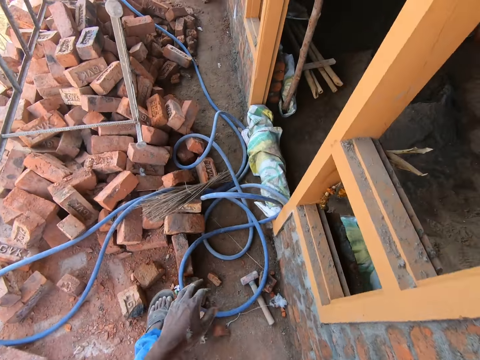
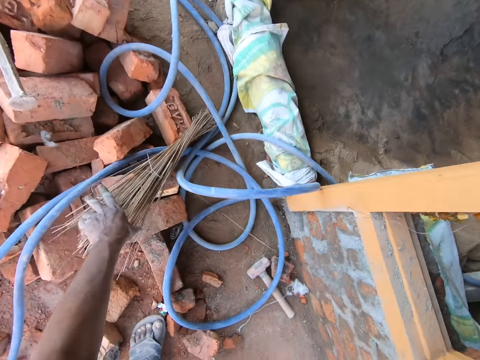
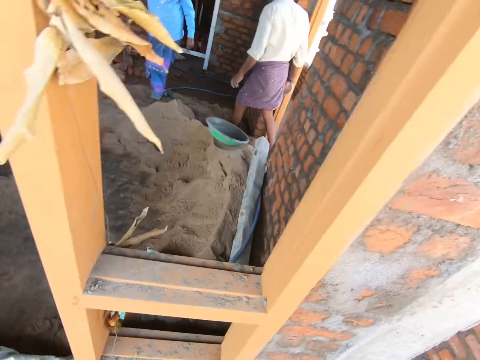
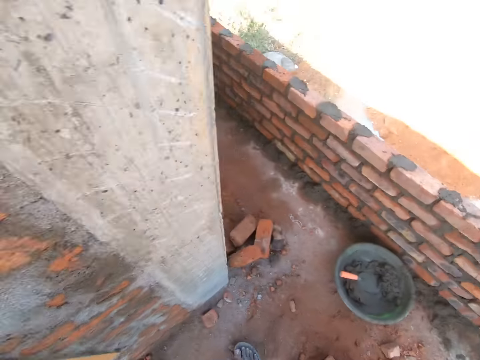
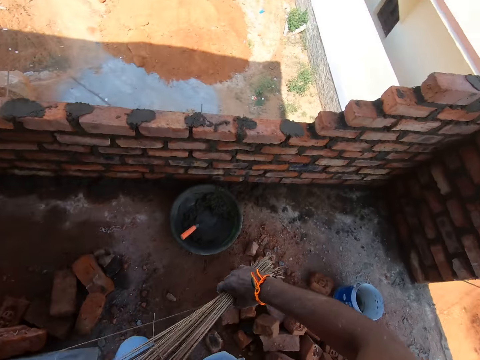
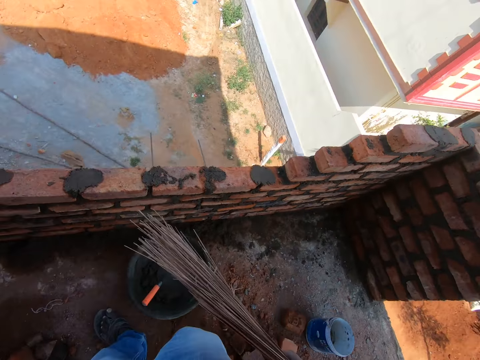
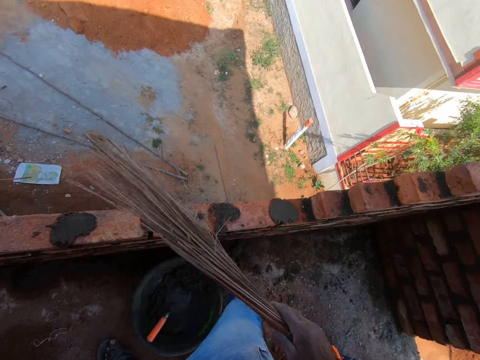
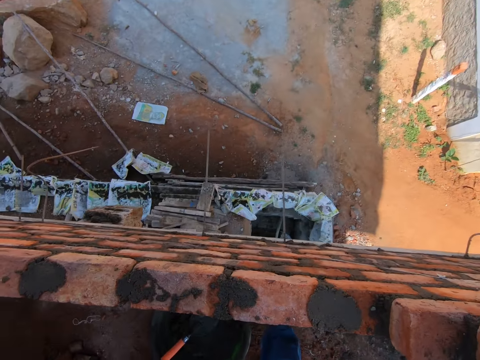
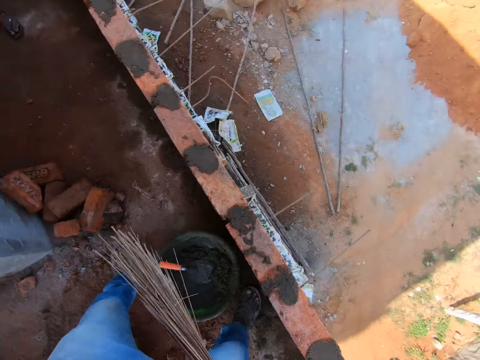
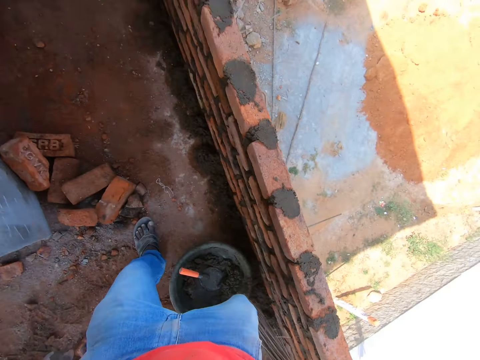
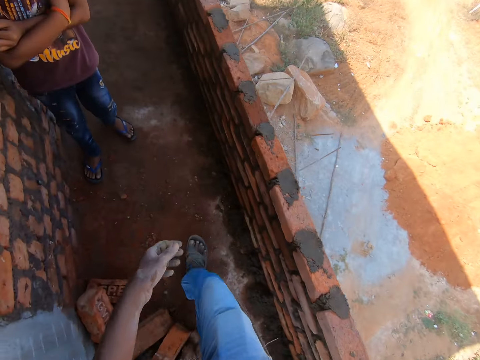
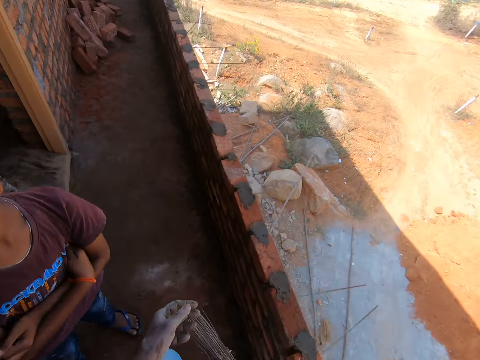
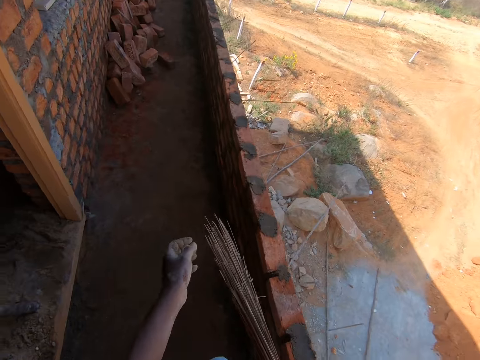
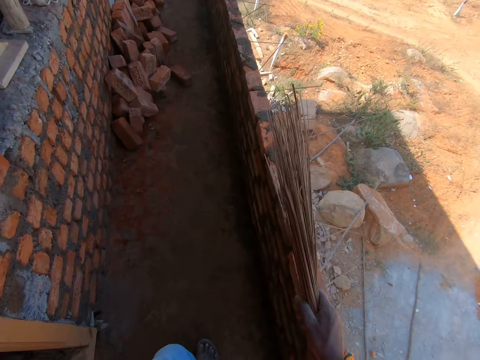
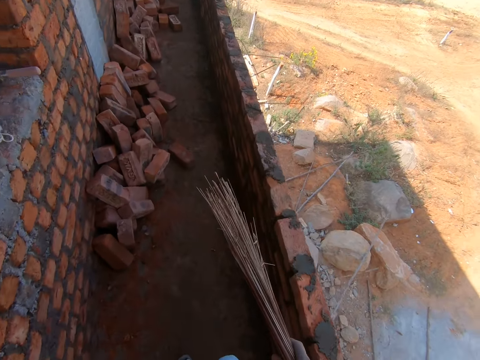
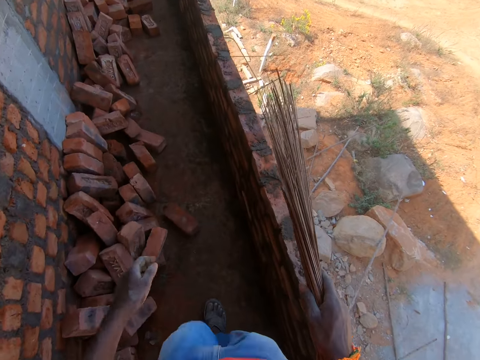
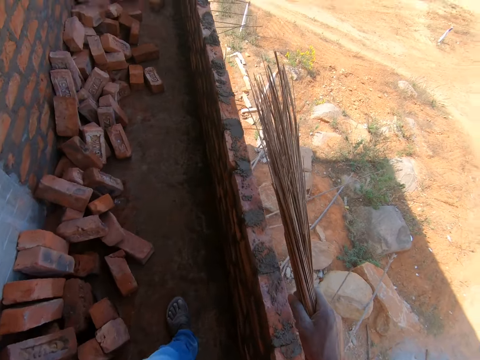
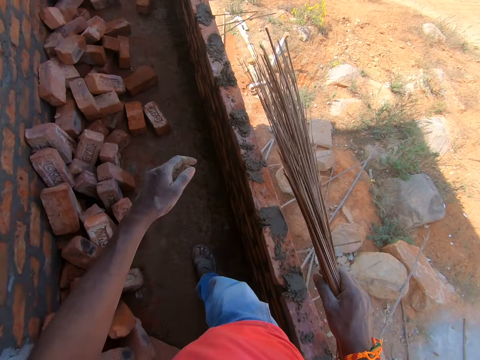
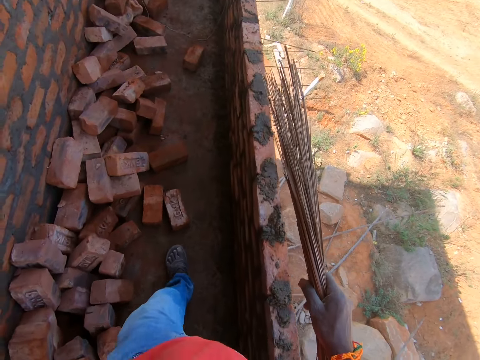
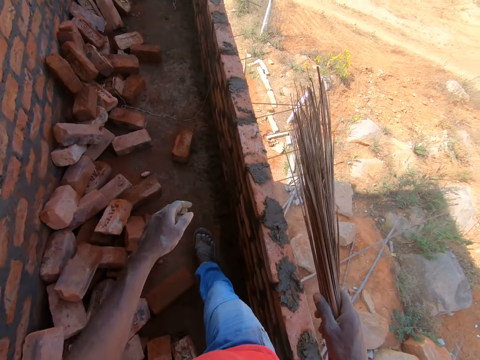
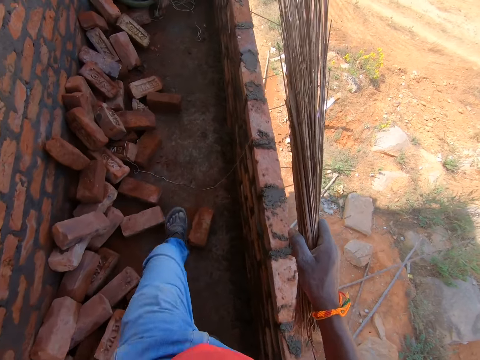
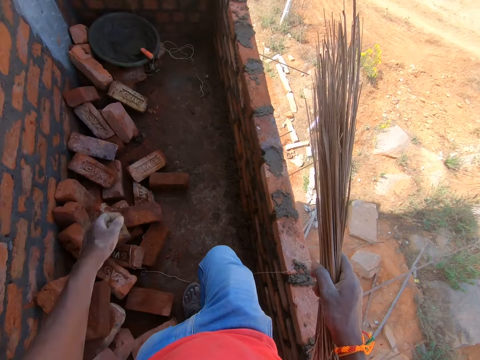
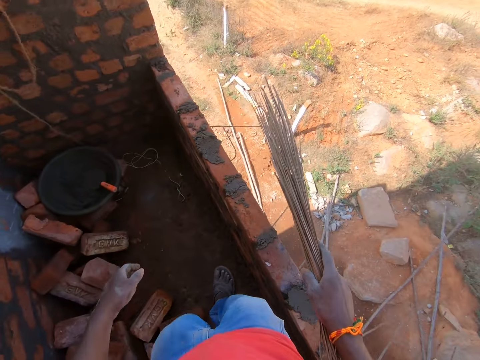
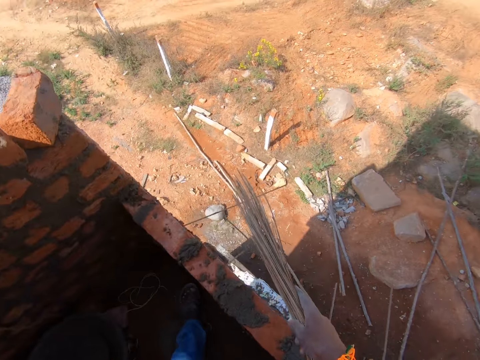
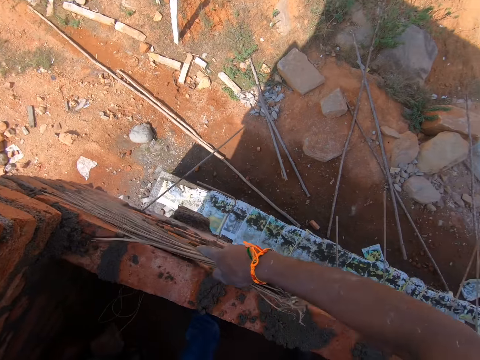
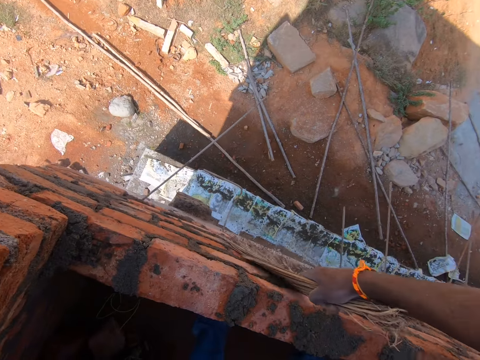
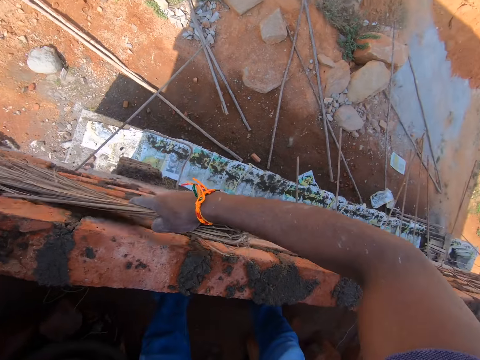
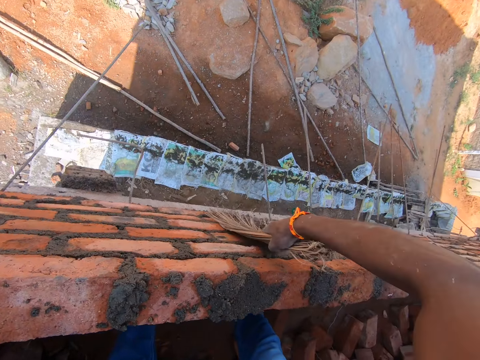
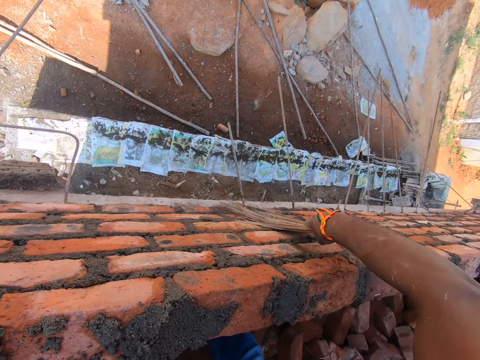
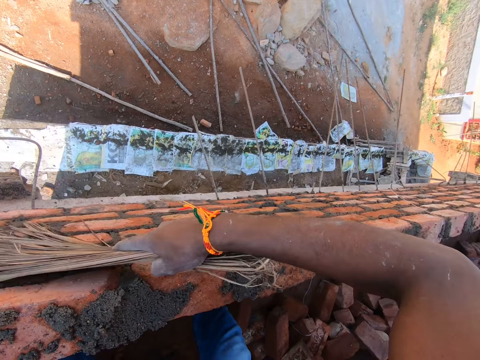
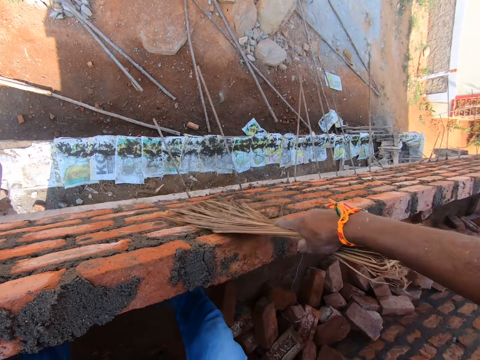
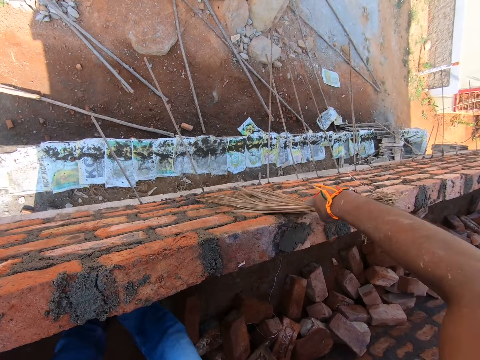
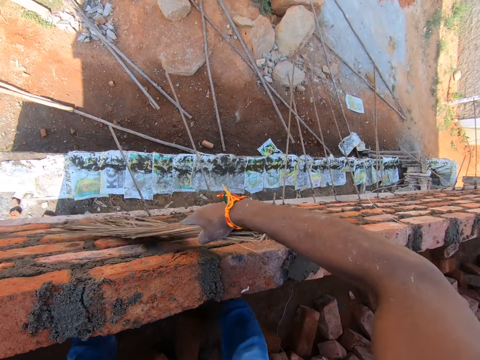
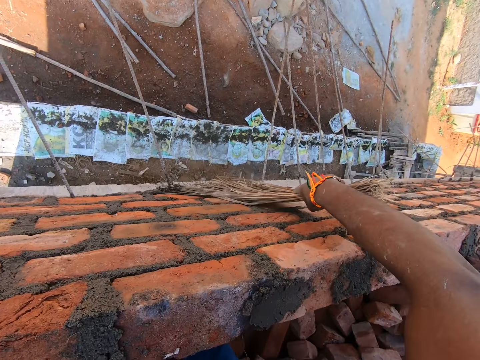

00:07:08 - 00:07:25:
The camera wearer converses with a man. They pick up the hard broom. They turn around. They shift the hard broom to the right hand. They walk around. They walk along with the broom. They sweep the wall with the hard broom.

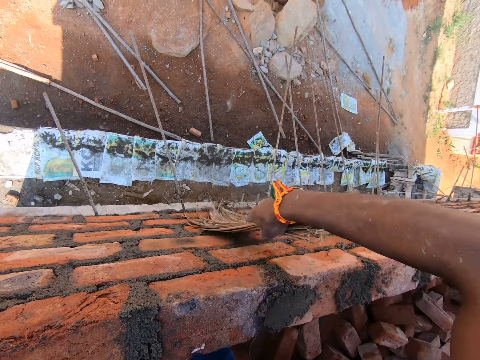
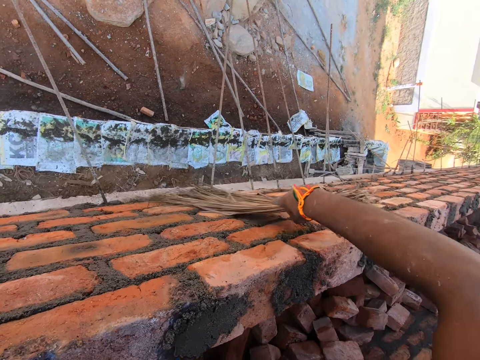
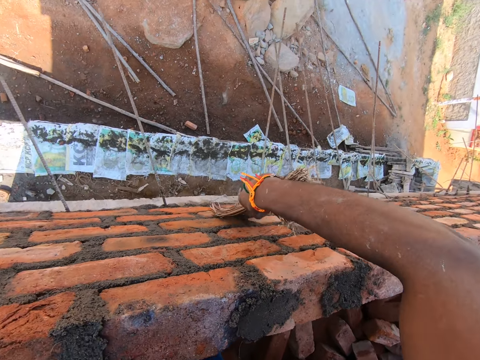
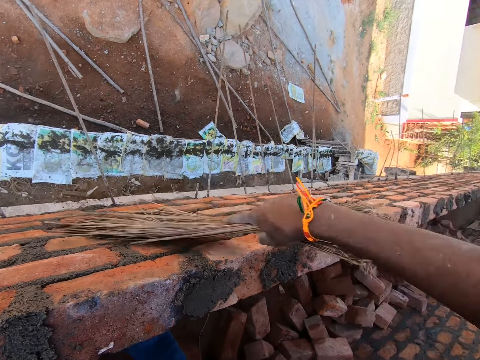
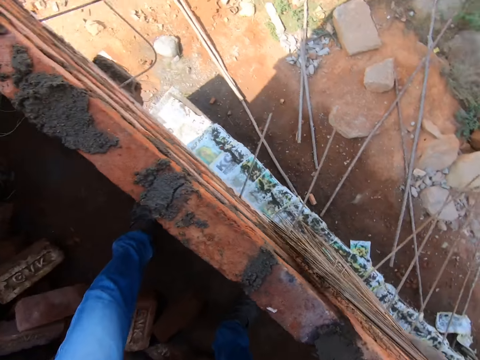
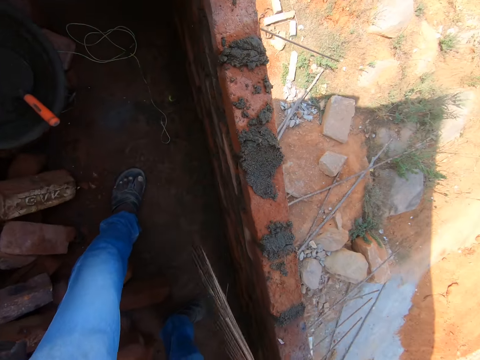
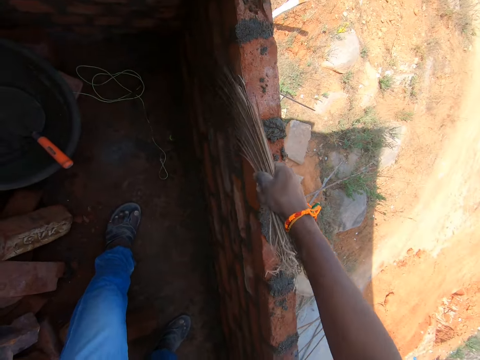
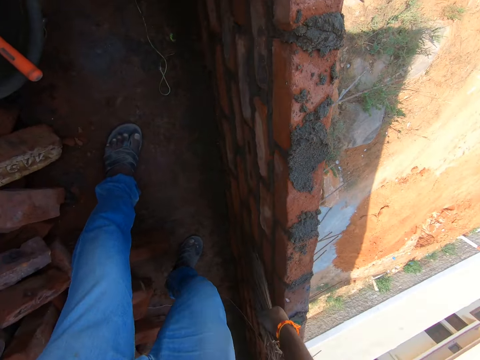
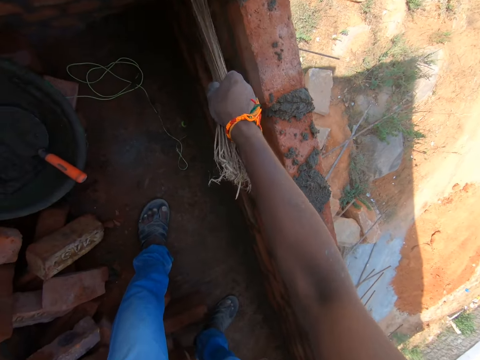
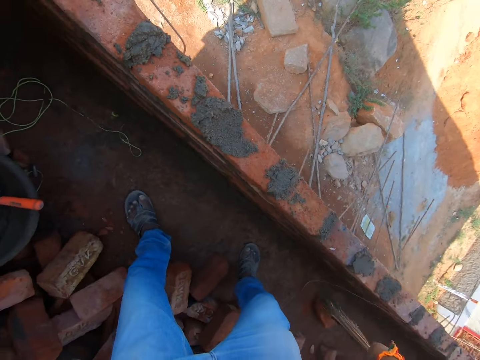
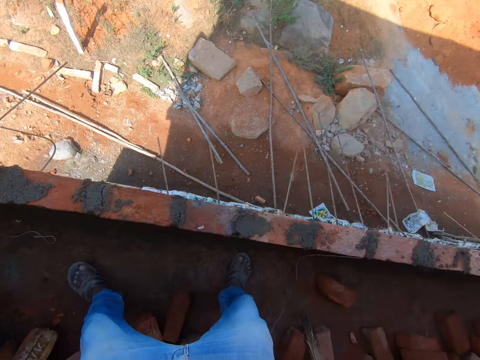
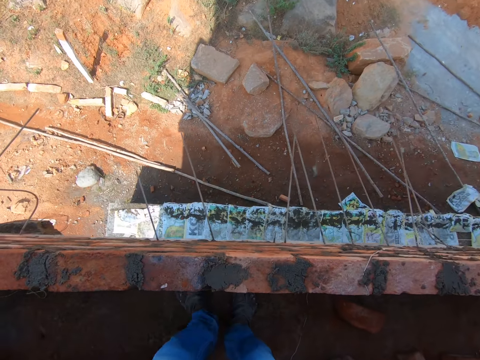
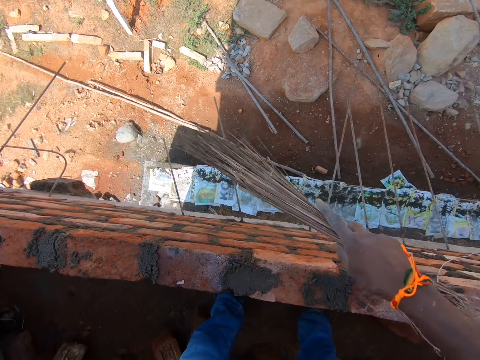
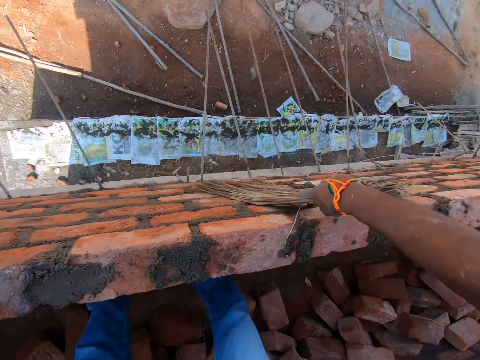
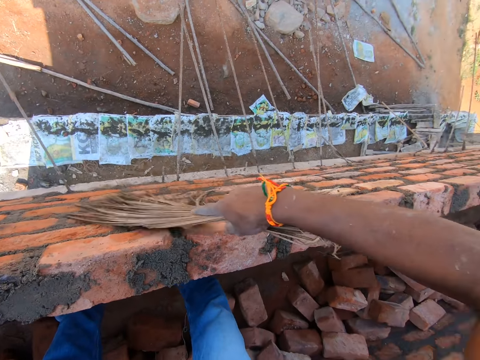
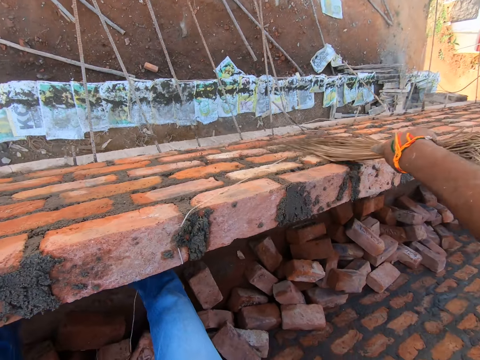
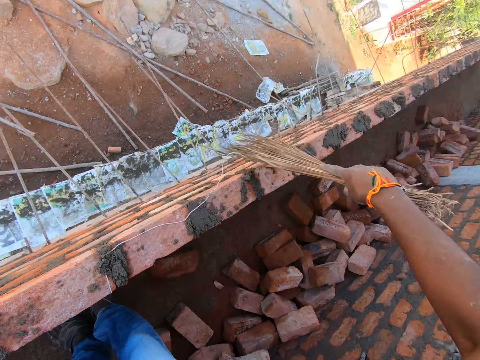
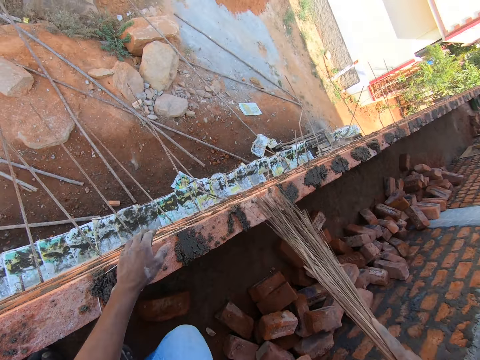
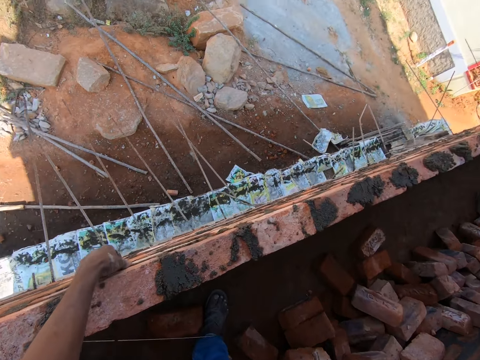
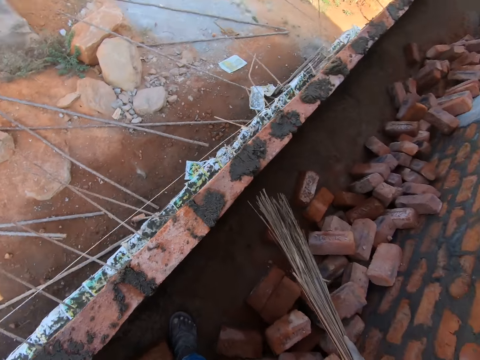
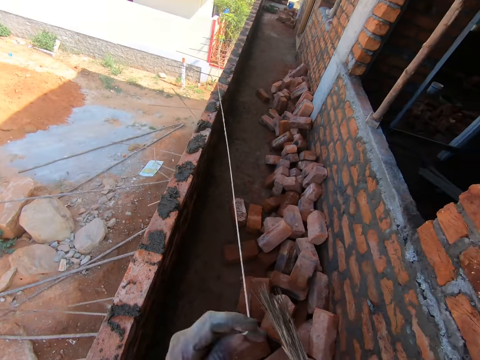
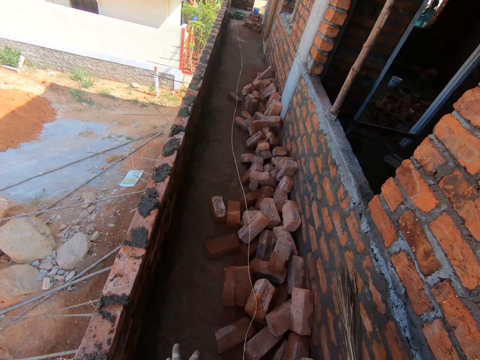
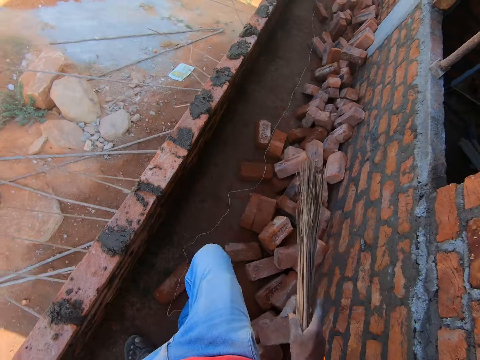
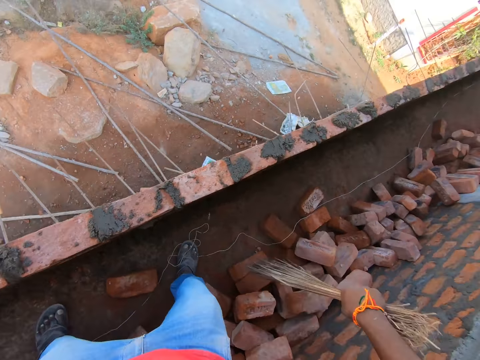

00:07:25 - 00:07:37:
The camera wearer turns around. They sweep the wall with a hard broom. They hold the rope or string. They remove the string on the wall. They throw the rope. They put down the string. They walk around.
